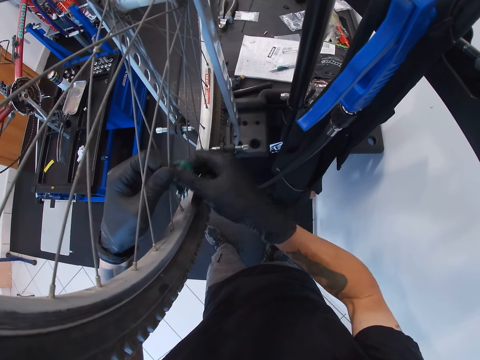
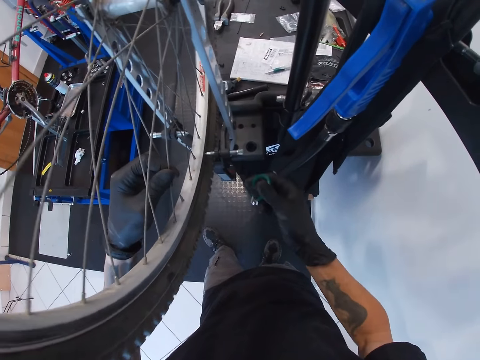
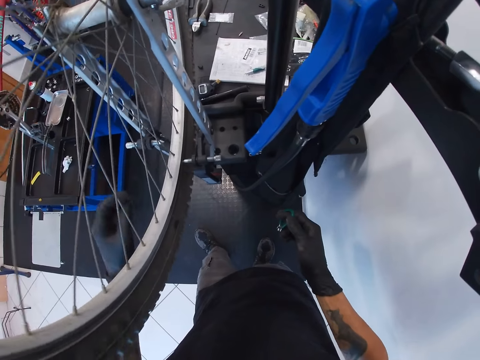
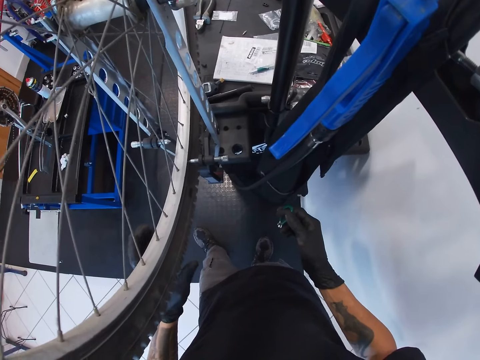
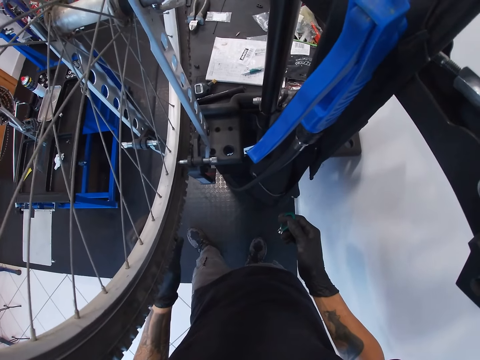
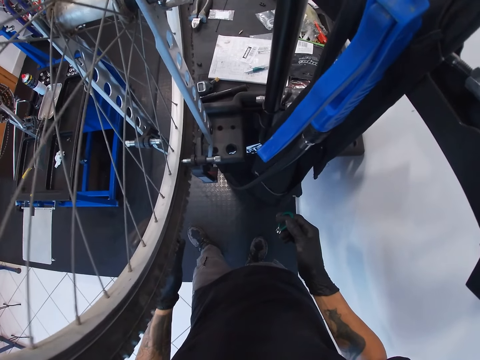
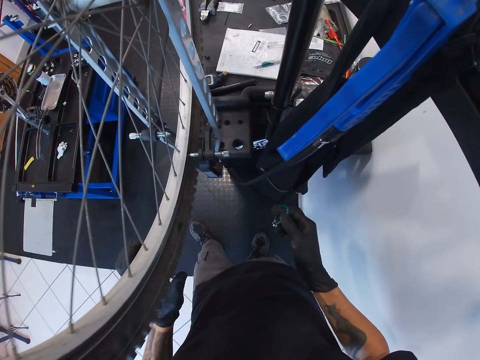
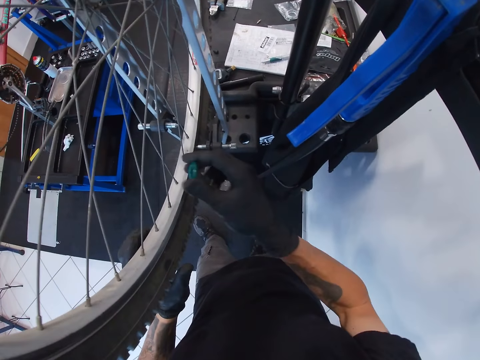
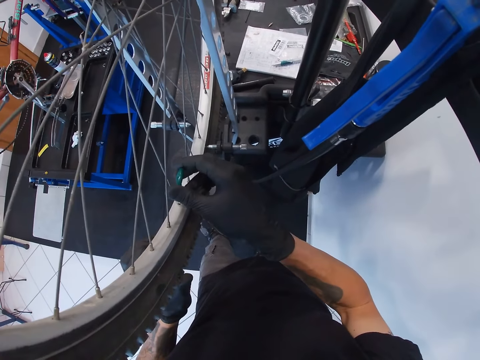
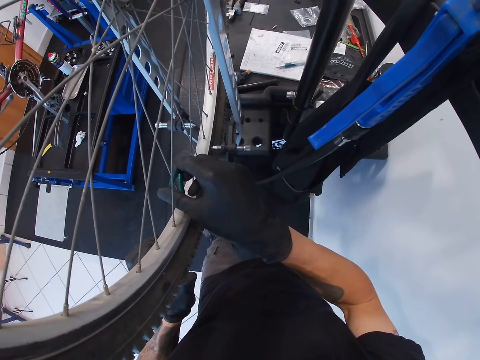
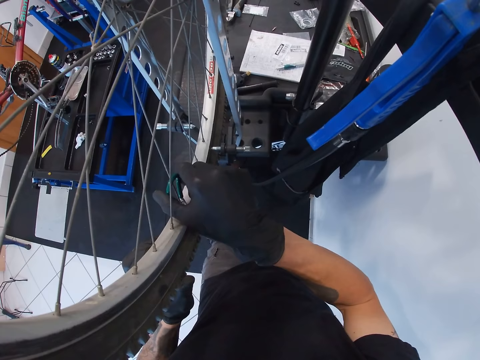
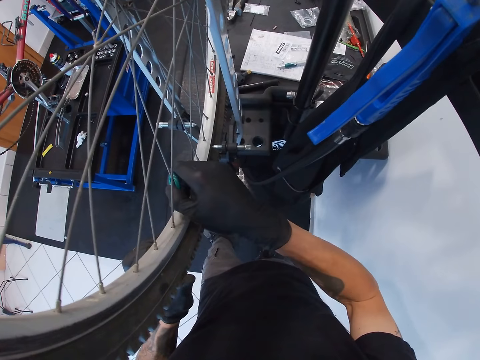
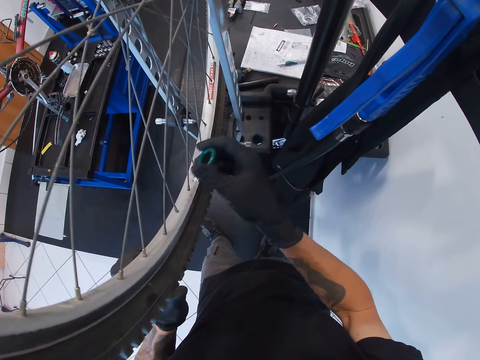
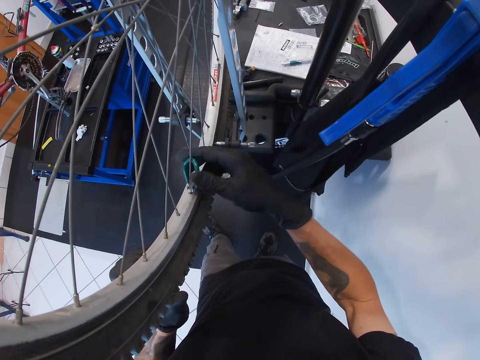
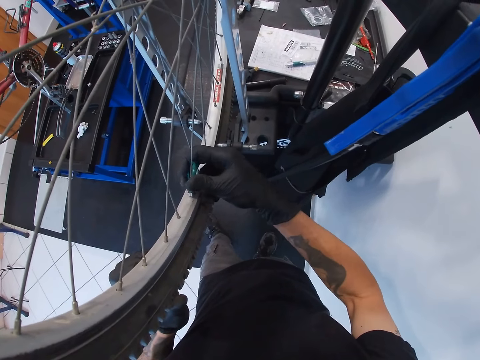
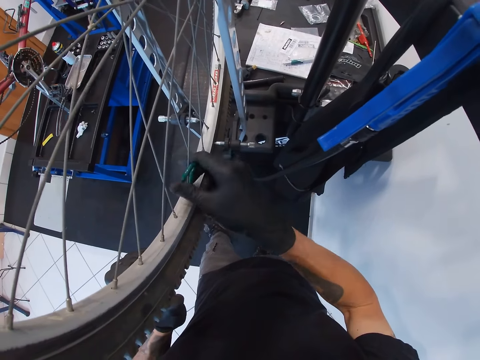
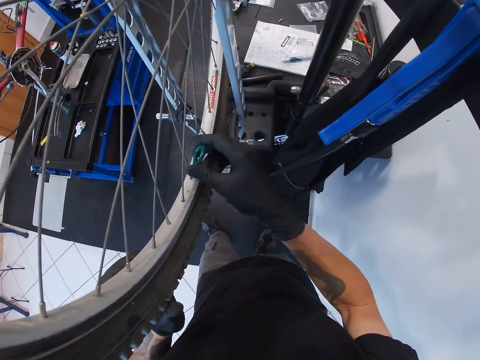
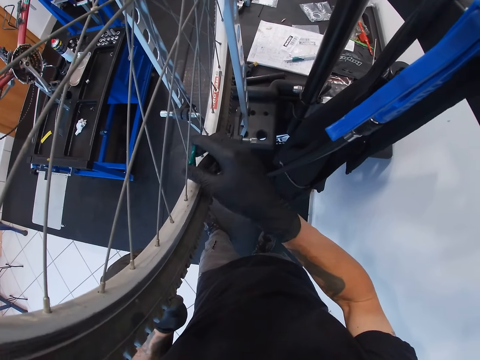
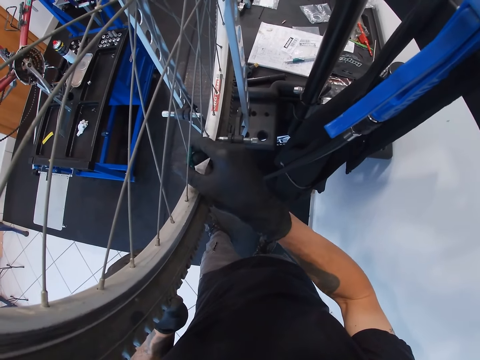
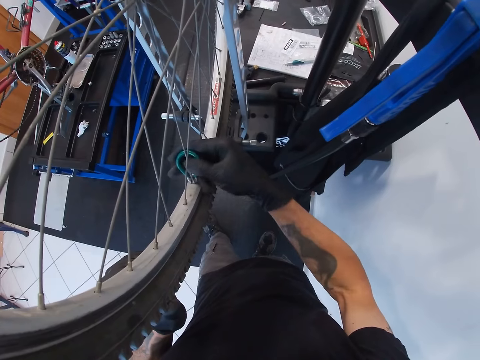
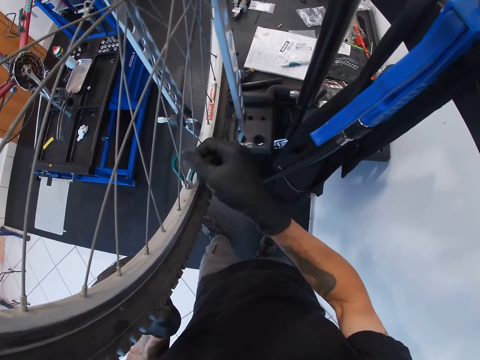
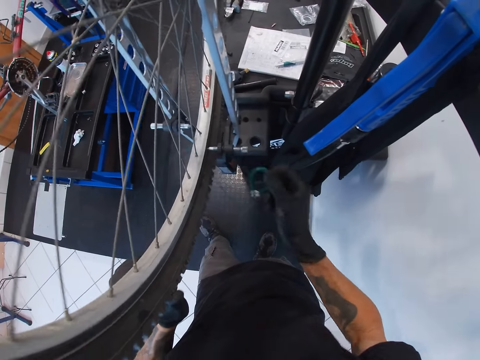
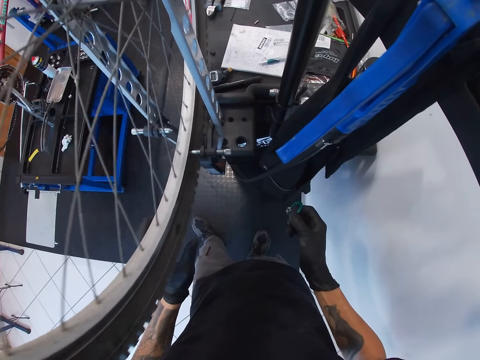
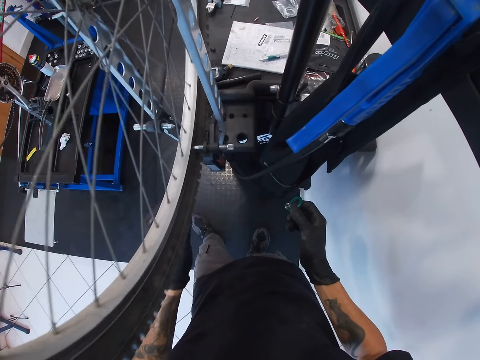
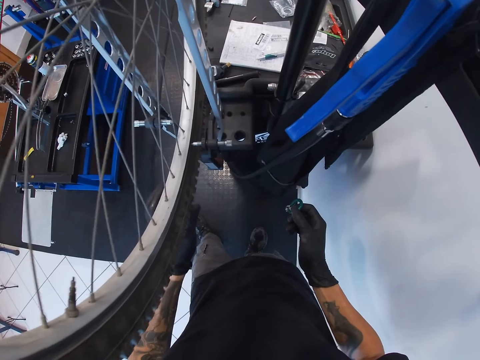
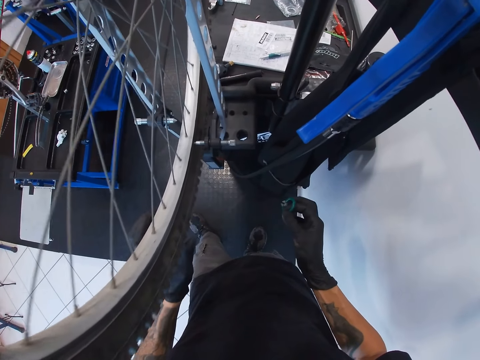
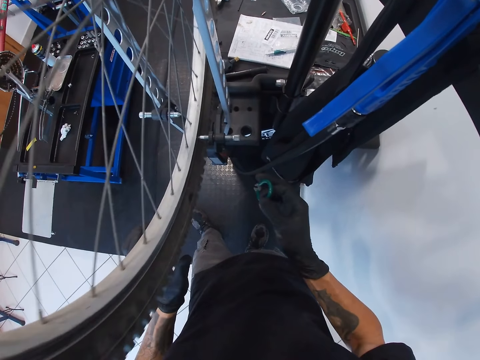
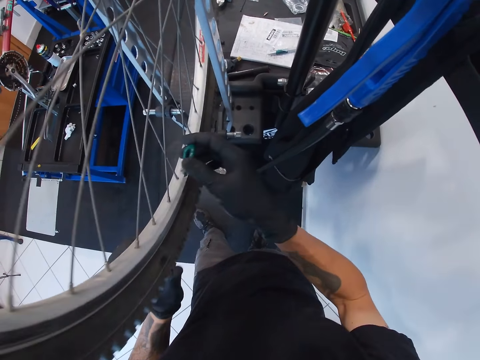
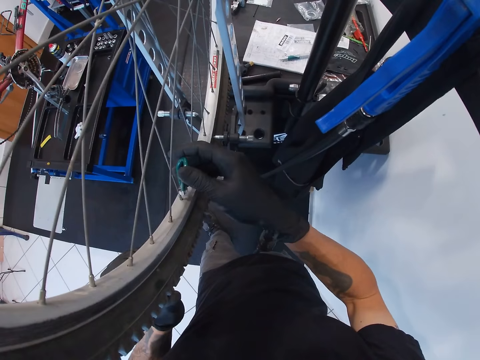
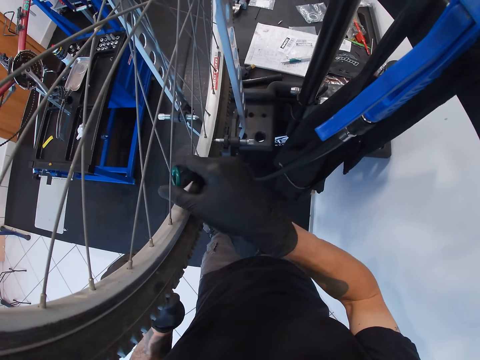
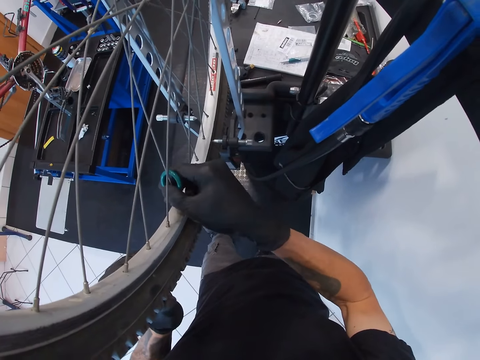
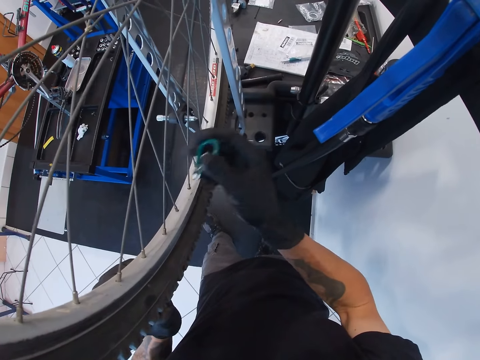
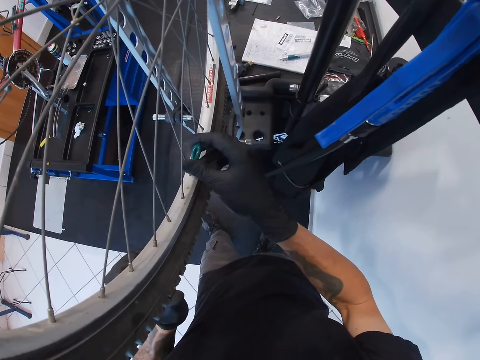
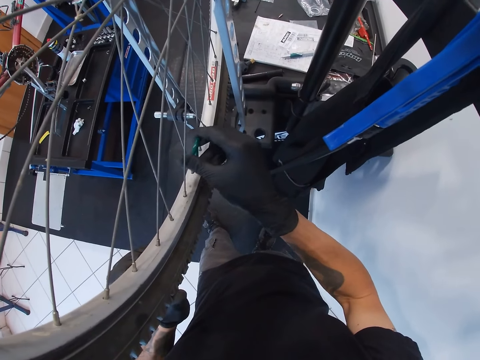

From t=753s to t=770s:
The camera wearer lifts the spoke wrench from the bicycle wheel with his right hand. He lifts his left hand from the bicycle wheel. He moves the wheel round. He holds the bicycle wheel with his left hand. He lifts his left hand from the bicycle wheel. He adjusts the spoke nipples with the spoke wrench with his right hand. He holds the bicycle wheel with his left hand. He lifts the spoke wrench from the bicycle wheel with his right hand. He rotates the bicycle wheel with his left hand. He holds the bicycle wheel with his left hand. He adjusts the spoke nipples with the spoke wrench with his right hand.

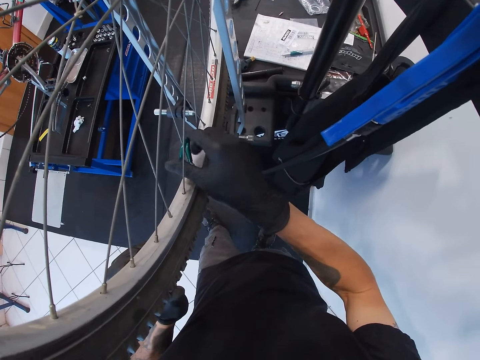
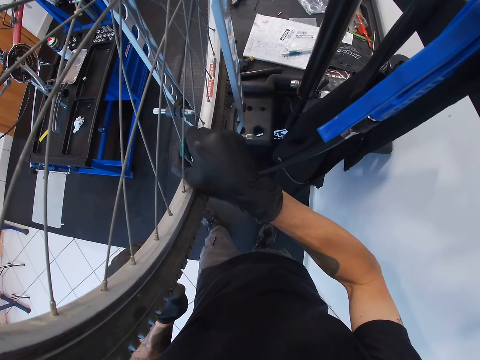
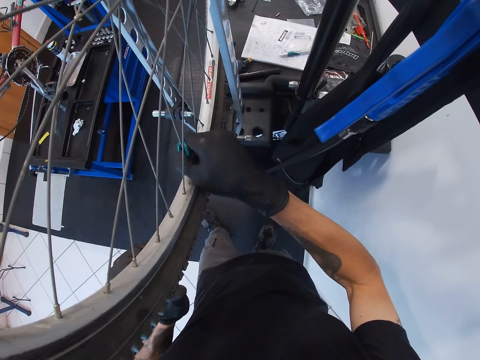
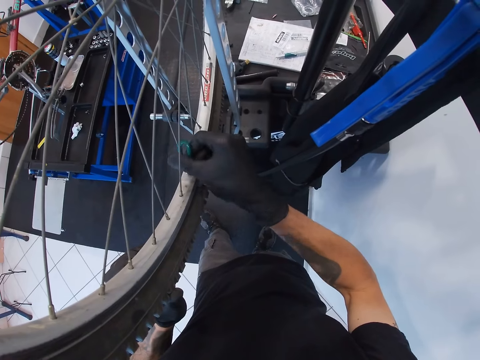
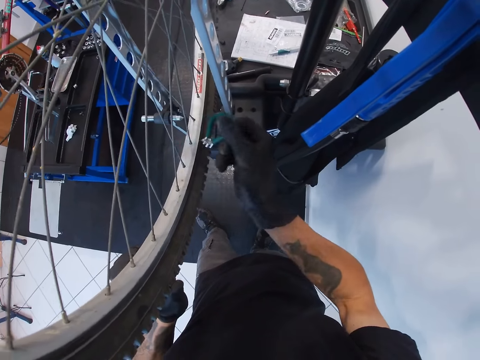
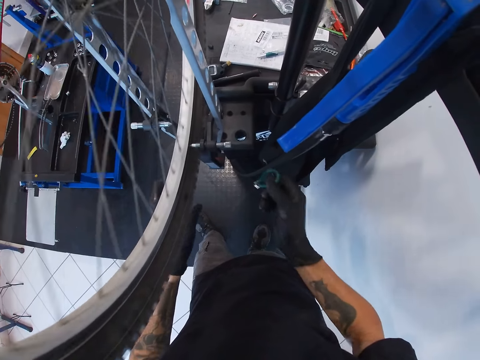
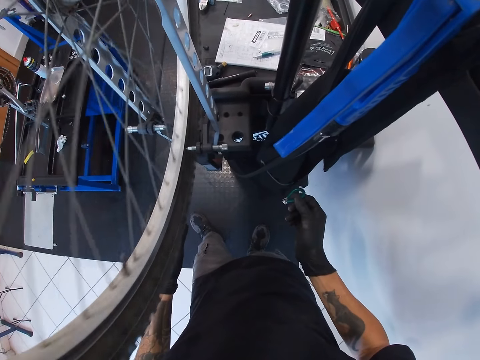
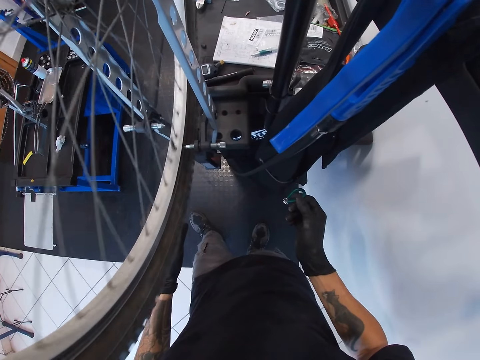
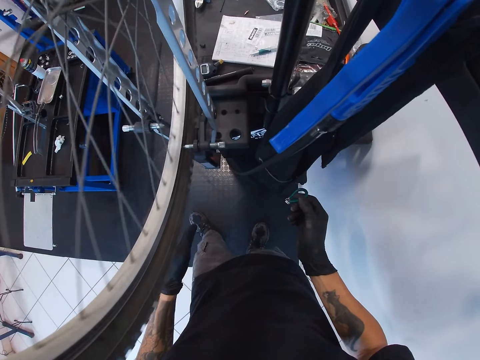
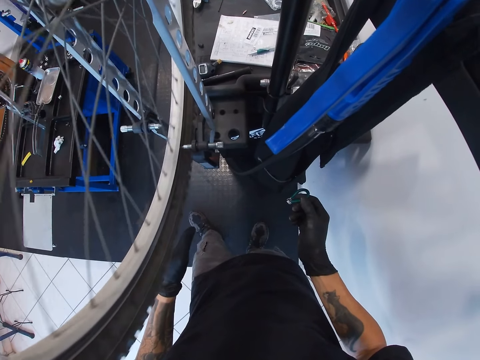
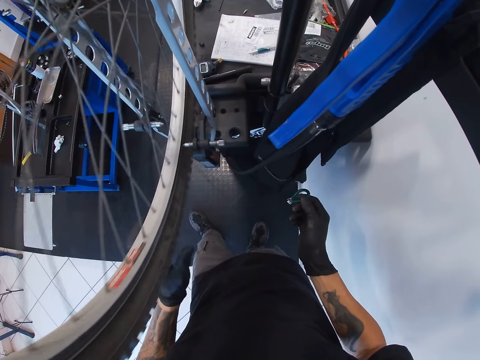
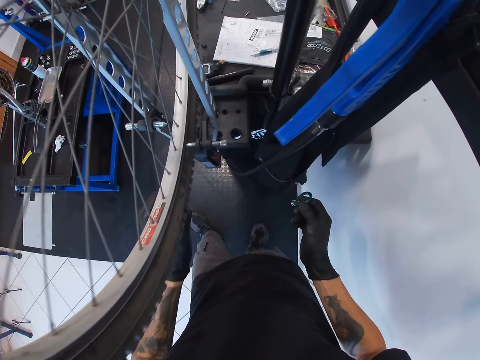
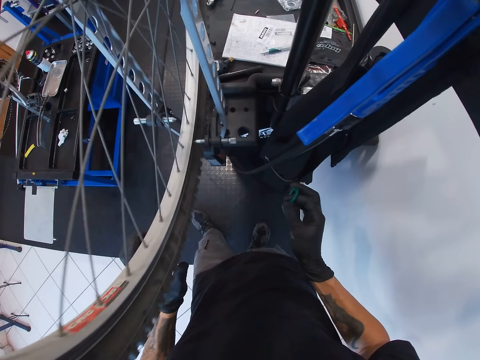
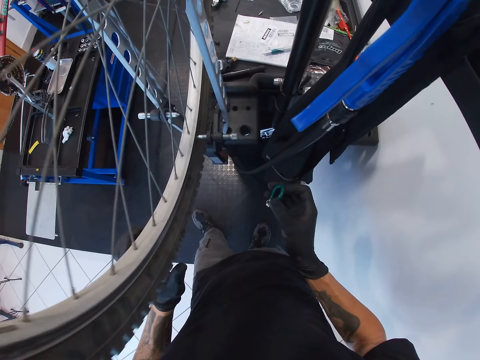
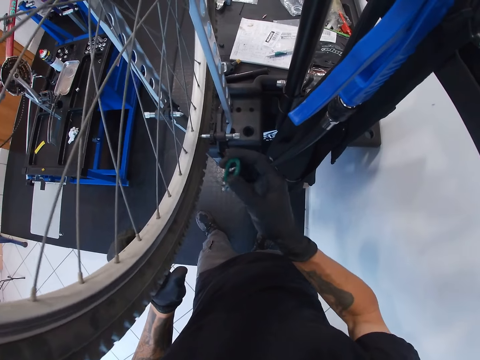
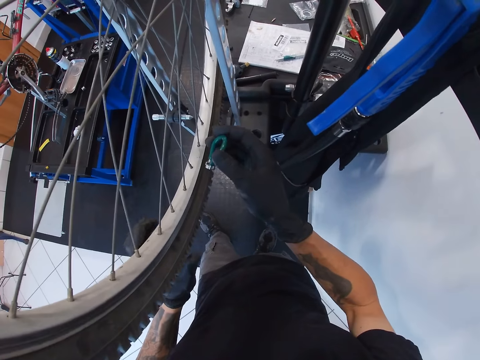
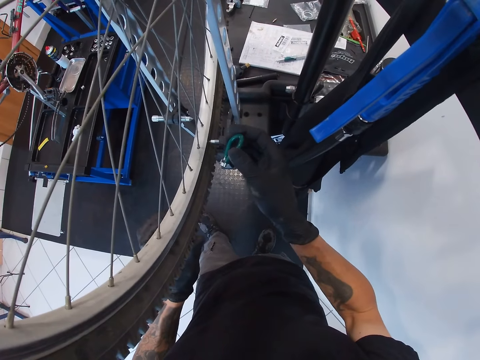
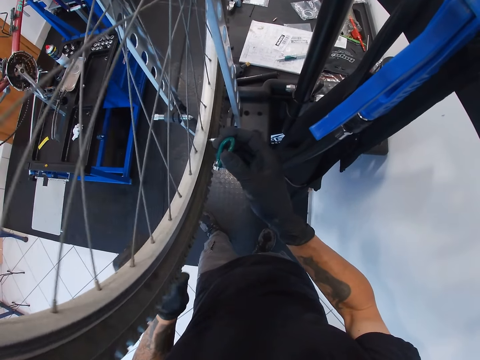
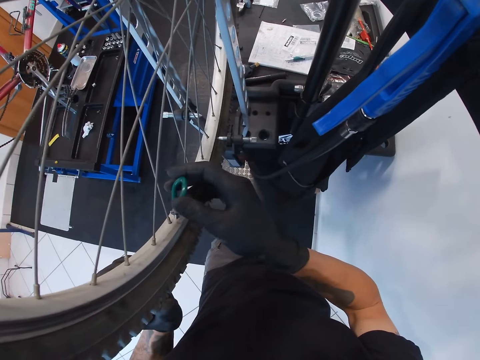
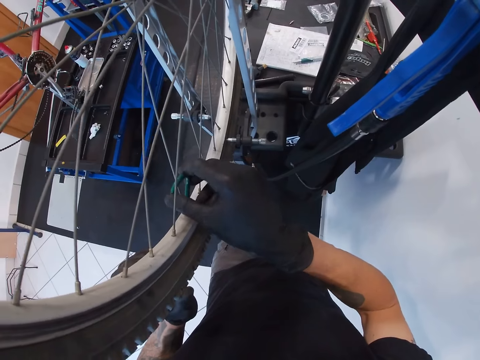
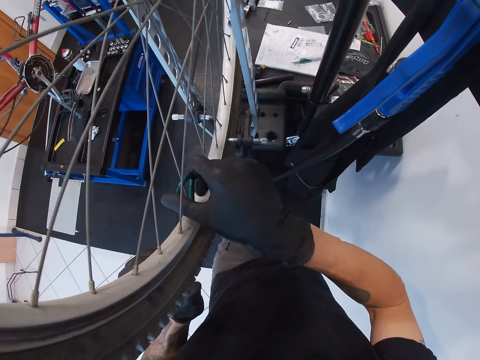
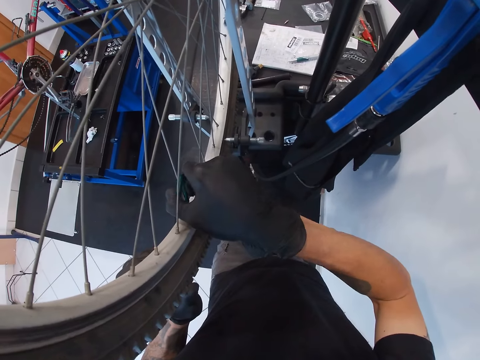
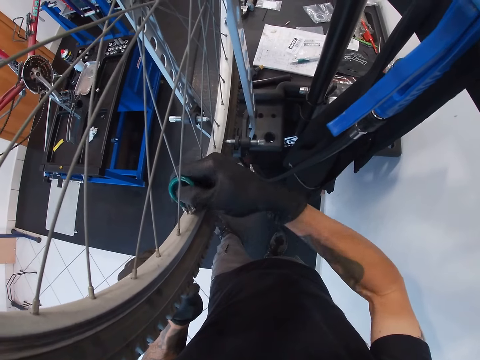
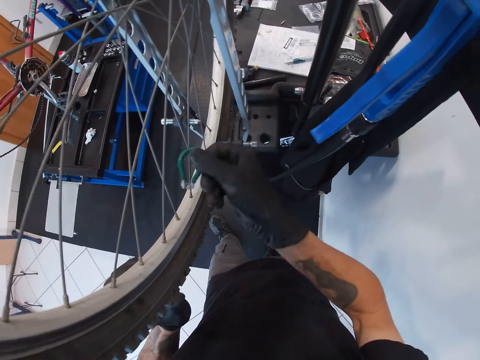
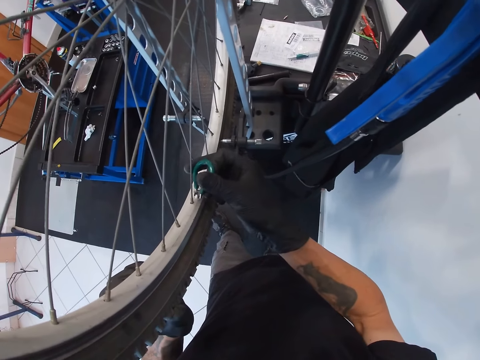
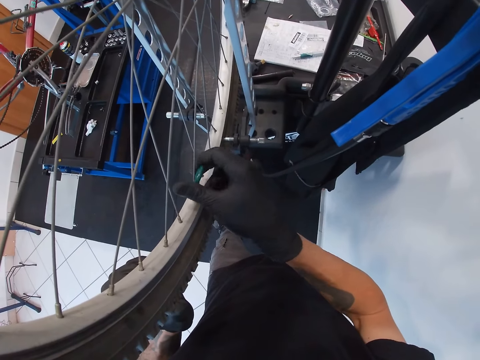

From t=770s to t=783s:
The camera wearer lifts the spoke wrench from the bicycle wheel with his right hand. He rotates the bicycle wheel with his left hand. He holds the bicycle wheel with his left hand. He adjusts the spoke nipples with the spoke wrench with both hands.
